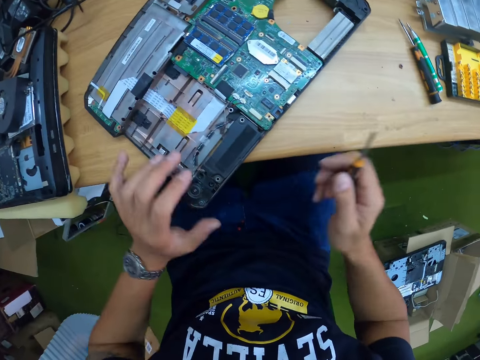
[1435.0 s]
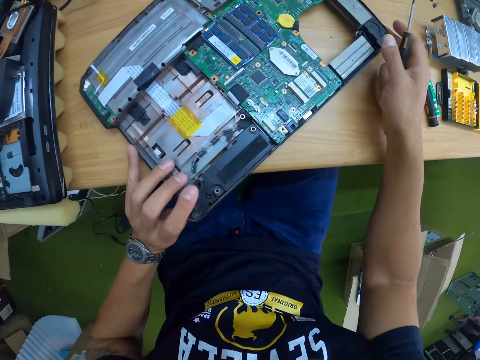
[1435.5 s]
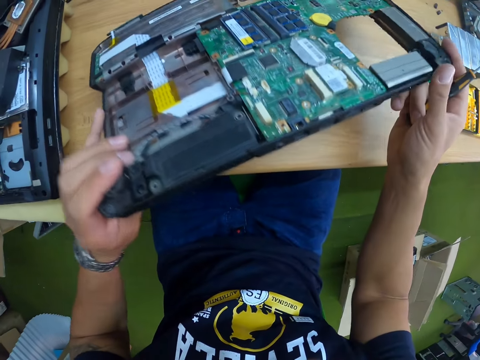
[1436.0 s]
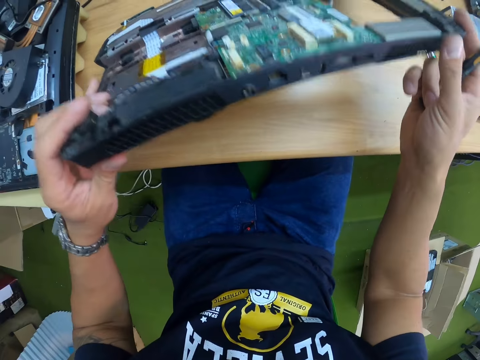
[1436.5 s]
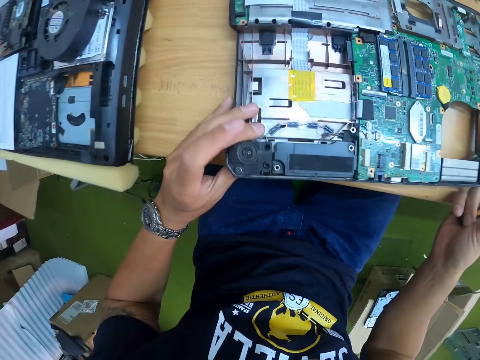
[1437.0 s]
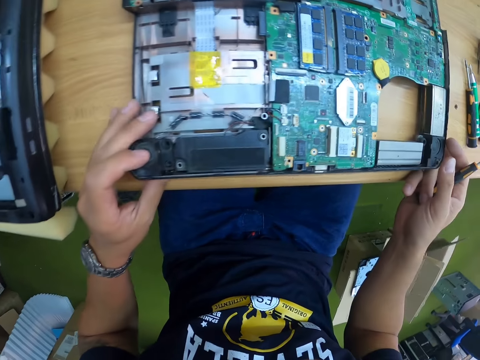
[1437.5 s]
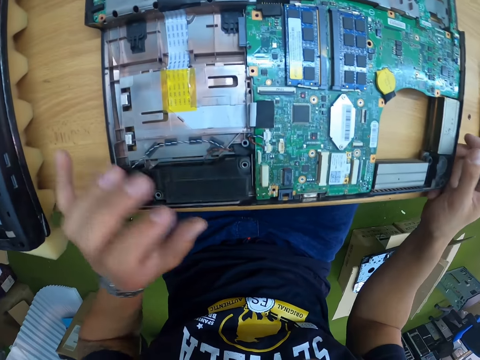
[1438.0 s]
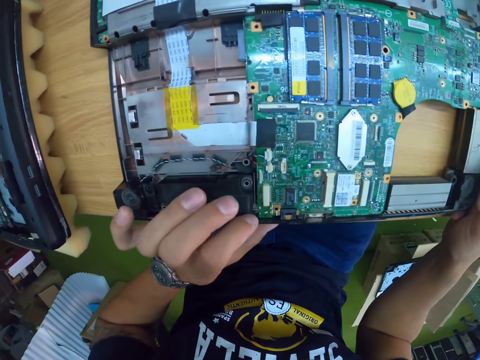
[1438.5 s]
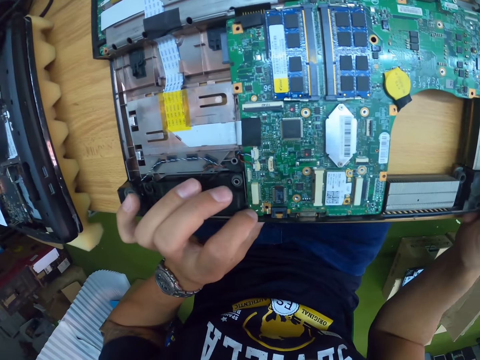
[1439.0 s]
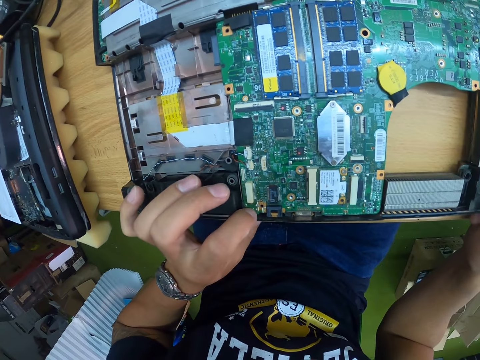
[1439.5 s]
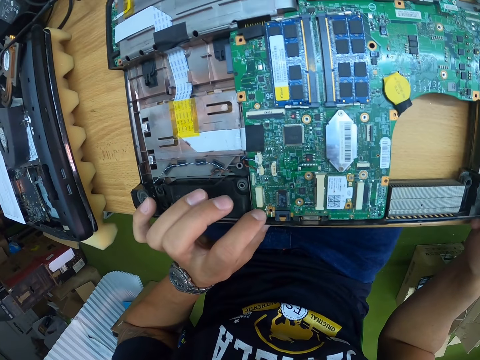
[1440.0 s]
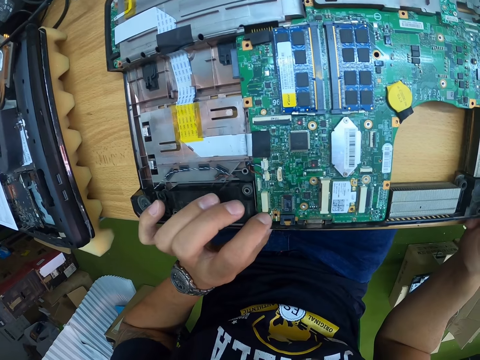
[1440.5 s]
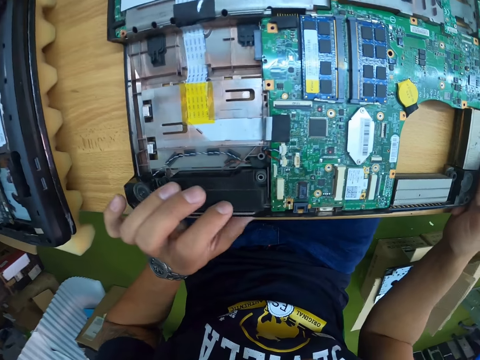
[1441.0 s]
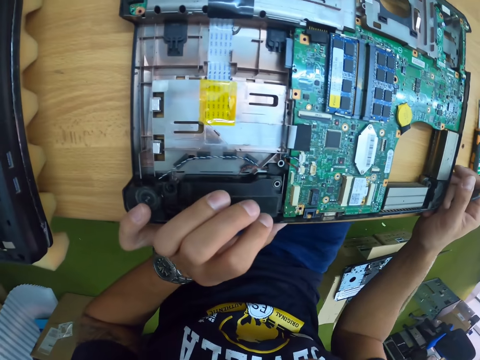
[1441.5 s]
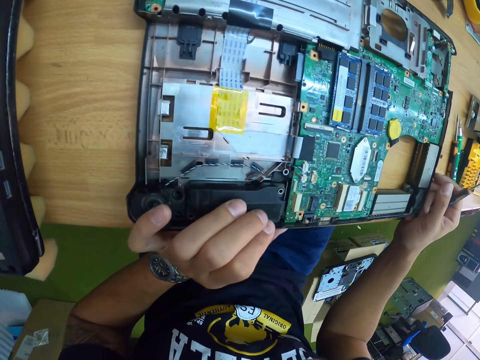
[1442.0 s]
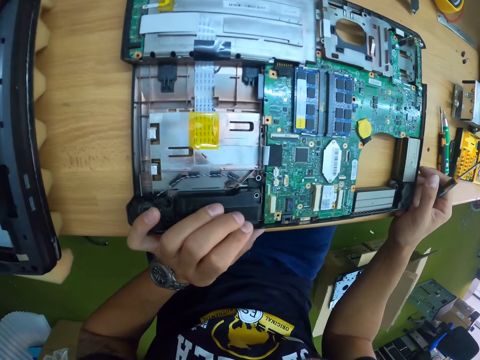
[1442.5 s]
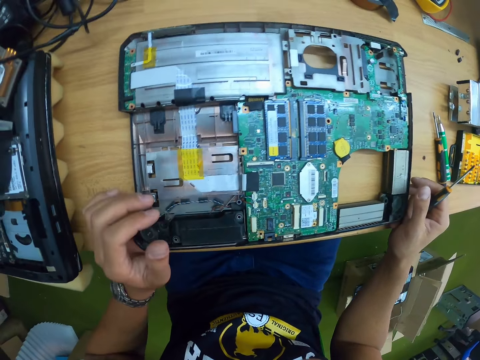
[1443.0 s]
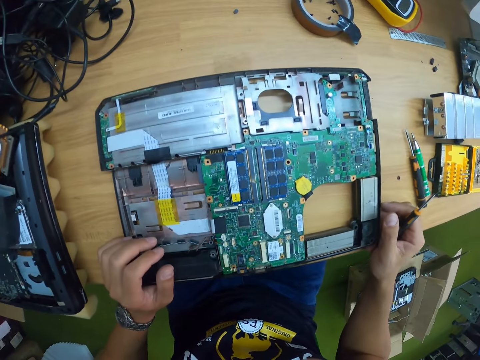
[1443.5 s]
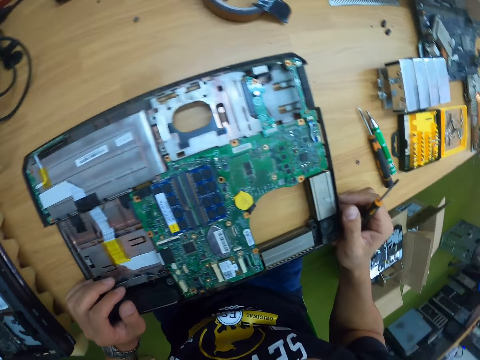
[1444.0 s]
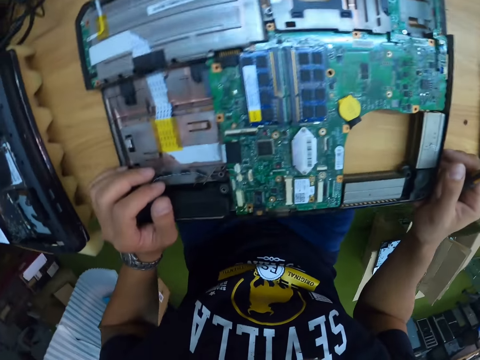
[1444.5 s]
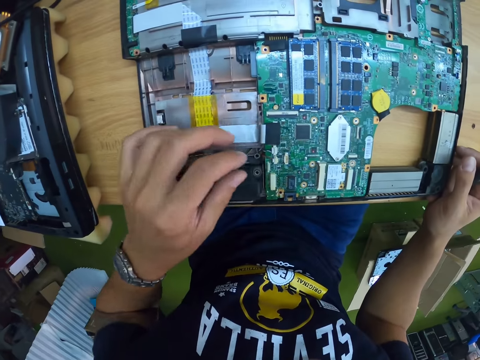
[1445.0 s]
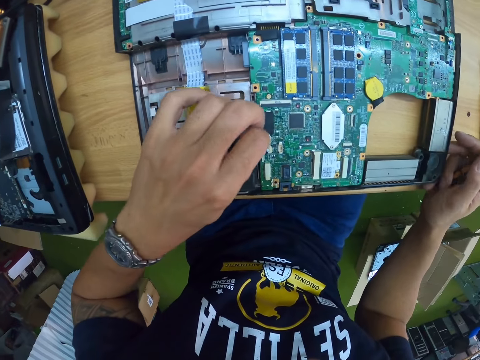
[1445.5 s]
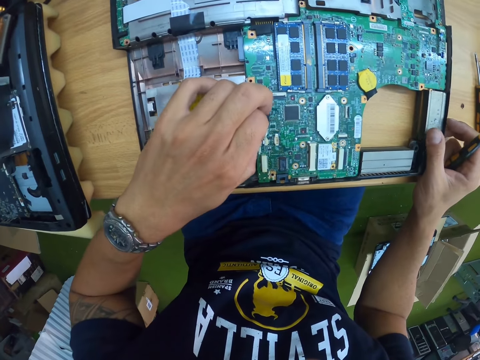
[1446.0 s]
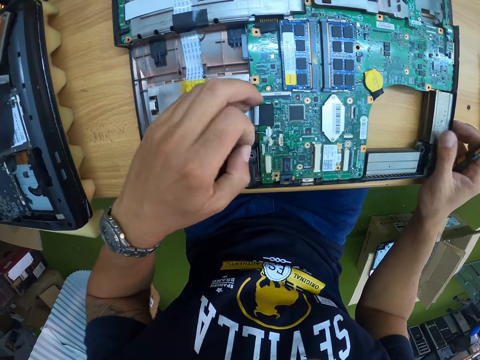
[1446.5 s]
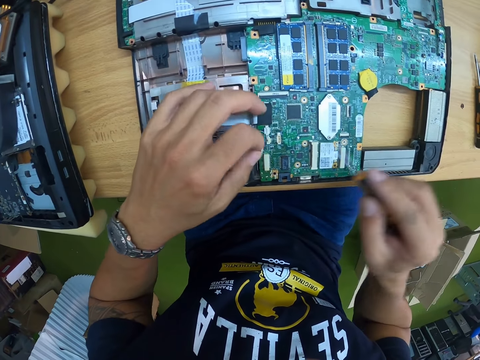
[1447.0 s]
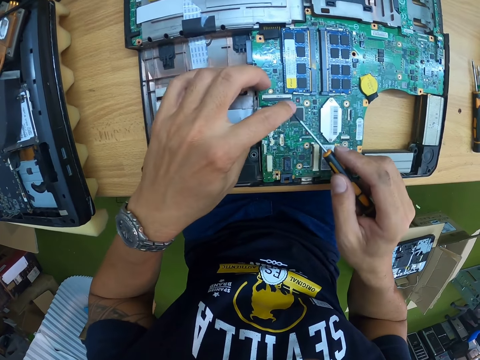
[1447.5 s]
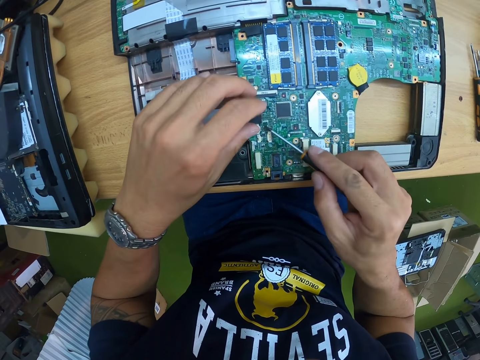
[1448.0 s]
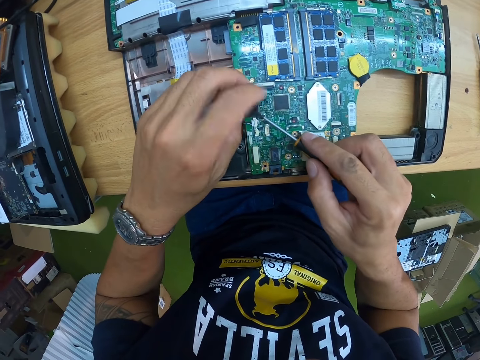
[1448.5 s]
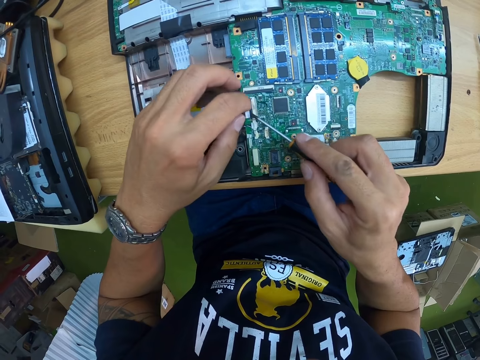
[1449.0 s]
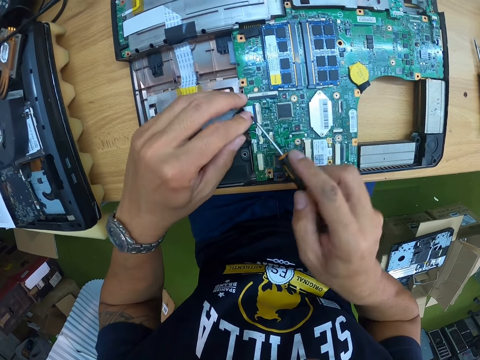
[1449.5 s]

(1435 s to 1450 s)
The camera wearer lifts the board from the table with both hands. He looks at the laptop. He drops the board in his hands on the table. He touches a chip on the board with his left hand. He fixes the laptop. He pulls the chip from the board with his left hand. He fixes the laptop with the screwdriver. He holds the chip on the board with his left hand.

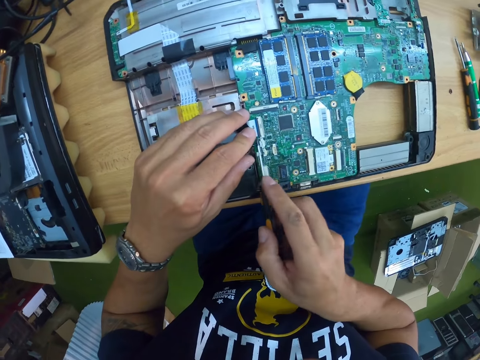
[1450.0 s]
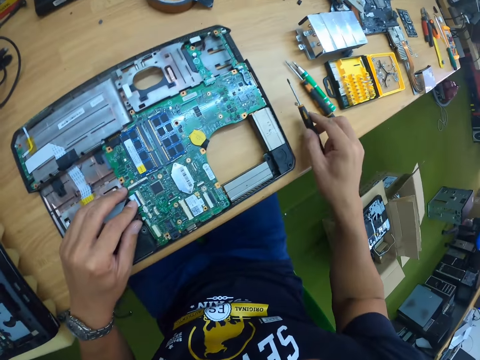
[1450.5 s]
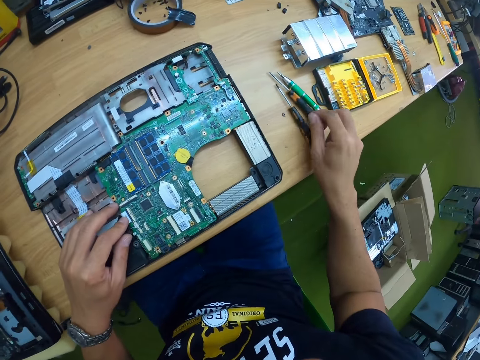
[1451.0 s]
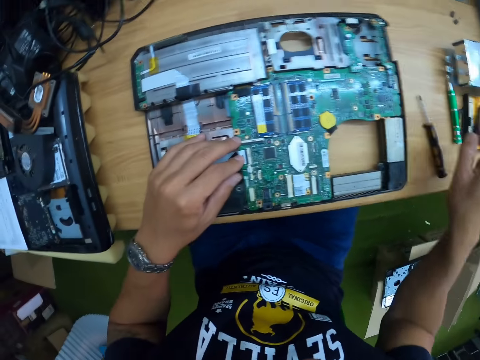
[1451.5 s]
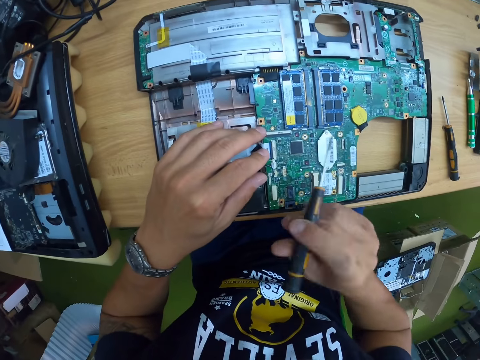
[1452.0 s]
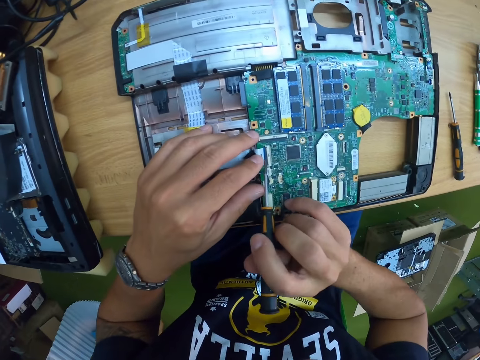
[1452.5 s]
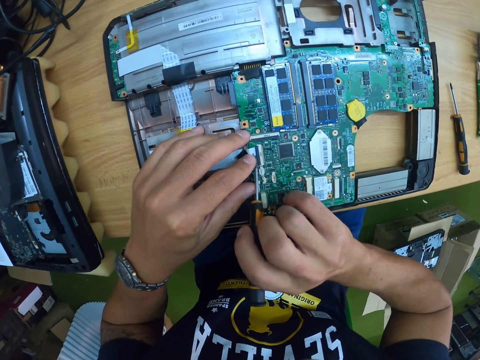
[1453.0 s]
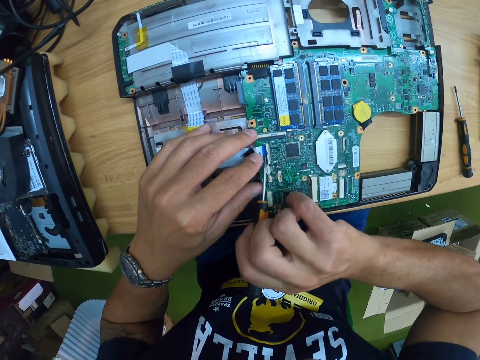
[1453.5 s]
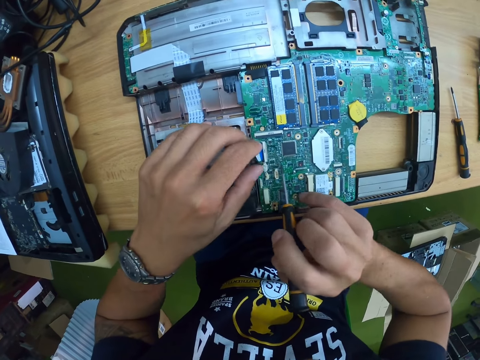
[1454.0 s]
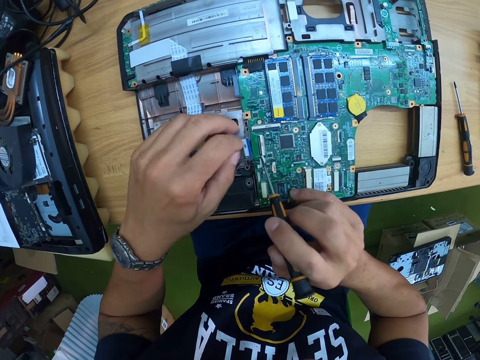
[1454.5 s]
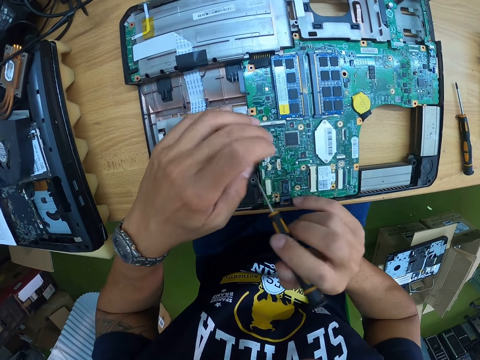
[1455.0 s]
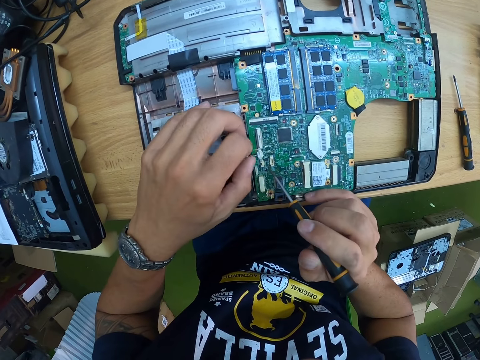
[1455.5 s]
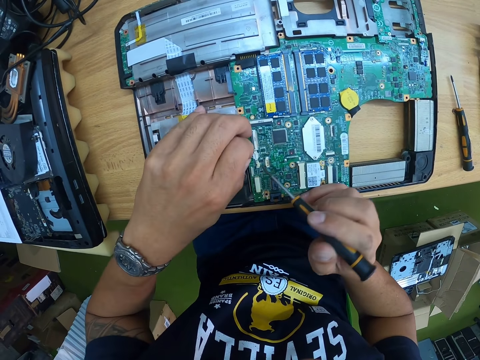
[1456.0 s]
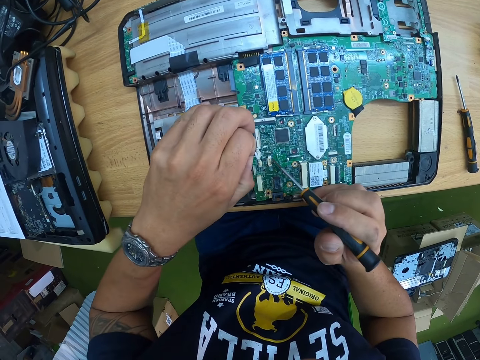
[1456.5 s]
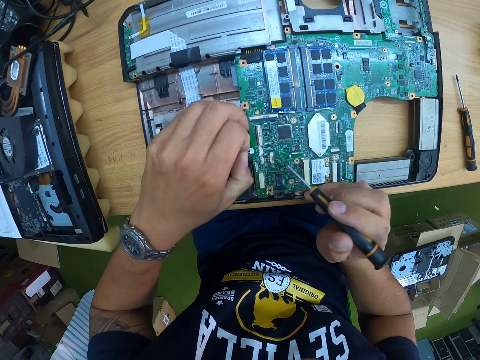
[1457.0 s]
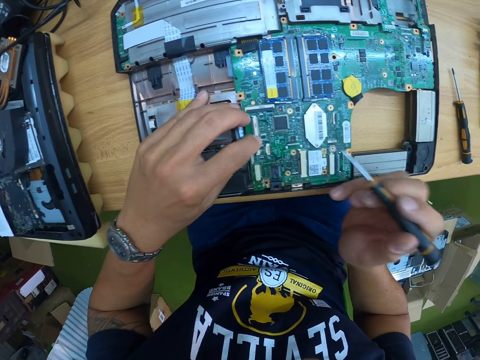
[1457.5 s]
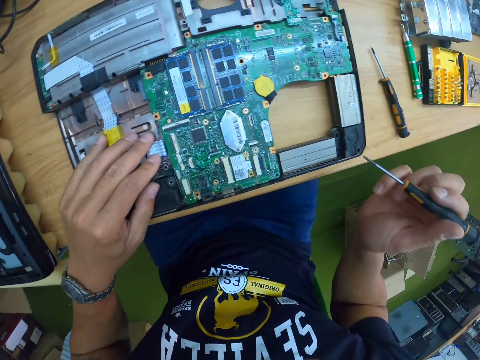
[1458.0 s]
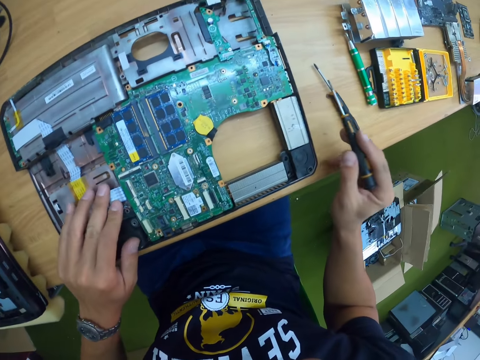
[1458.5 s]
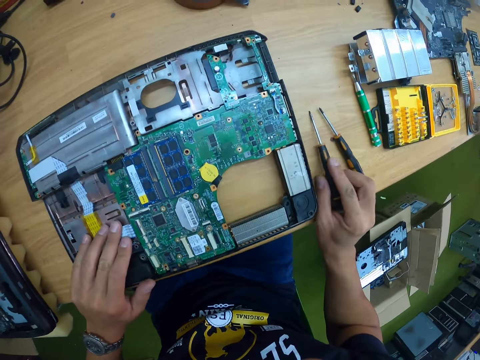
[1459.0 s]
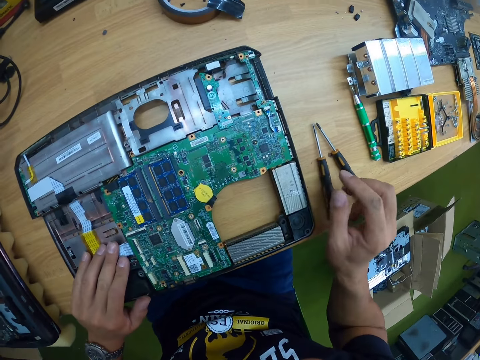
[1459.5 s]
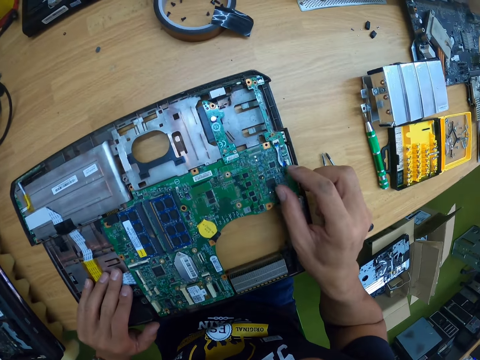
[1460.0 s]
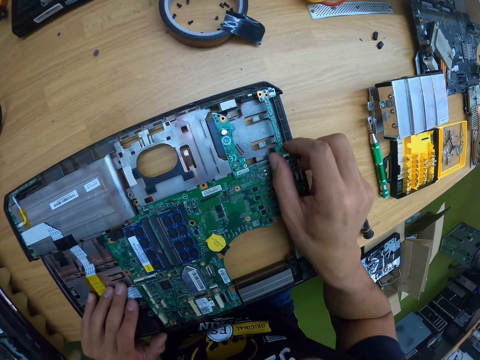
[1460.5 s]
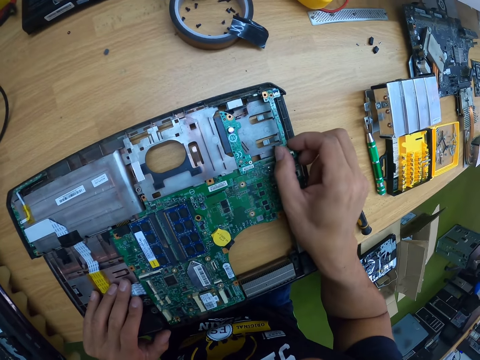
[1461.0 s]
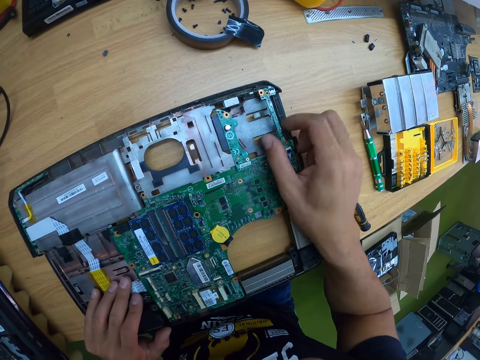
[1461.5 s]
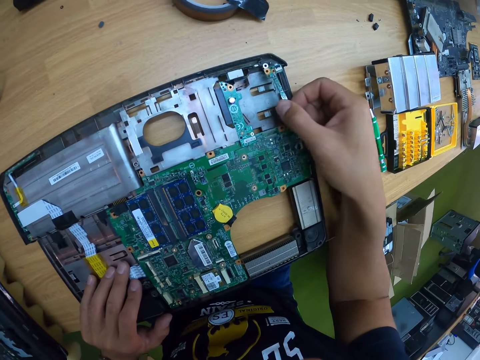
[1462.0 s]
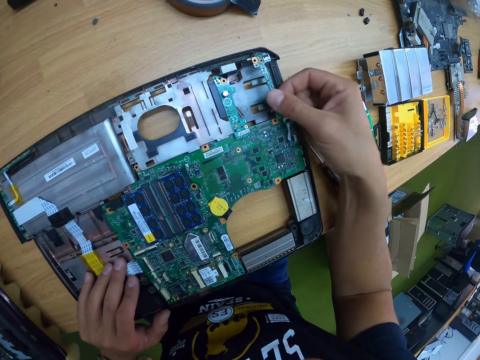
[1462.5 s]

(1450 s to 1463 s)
The camera wearer drops the screwdriver in his right hand on the table. He picks up the screwdriver from the table with his right hand. He fixes the laptop with the screwdriver. He pulls a cable from the chip on the board on the table with the screwdriver in his right hand. He pulls the cable from the chip on the board with his left hand. He holds the cable on the board with his left hand. He drops the screwdriver in his right hand on the table. He pulls up the chip on the board with his right hand. He fixes the laptop.
